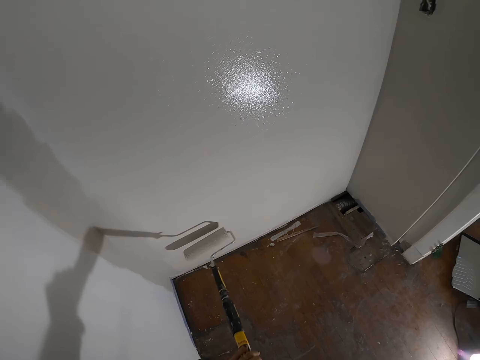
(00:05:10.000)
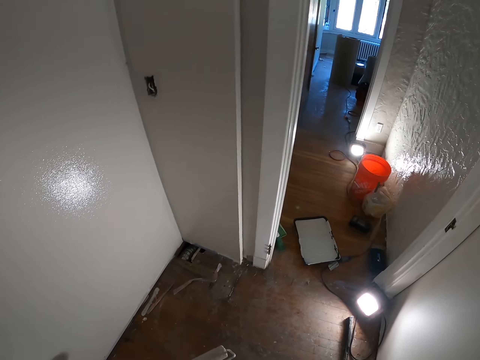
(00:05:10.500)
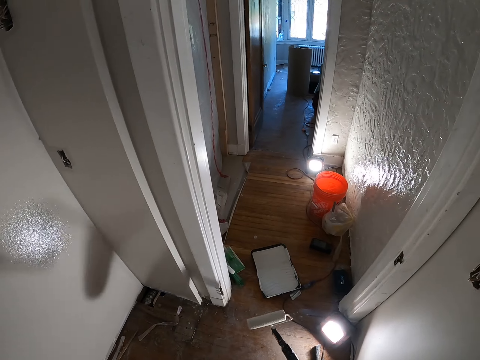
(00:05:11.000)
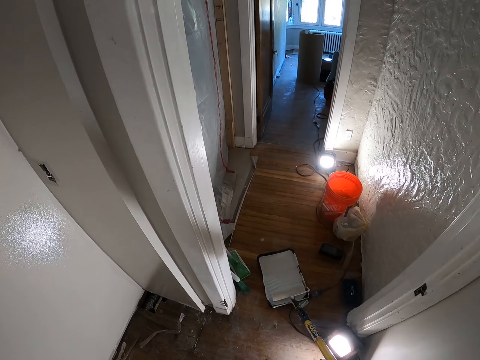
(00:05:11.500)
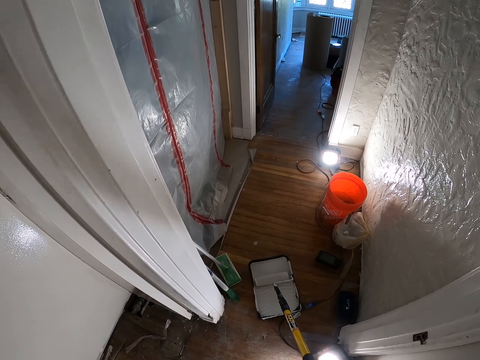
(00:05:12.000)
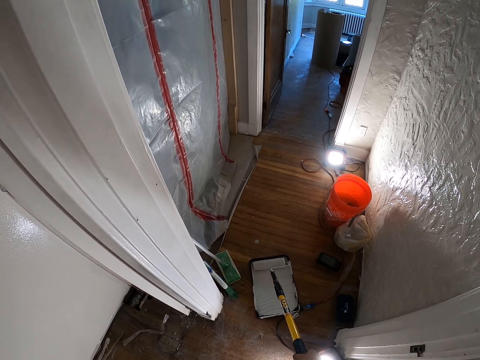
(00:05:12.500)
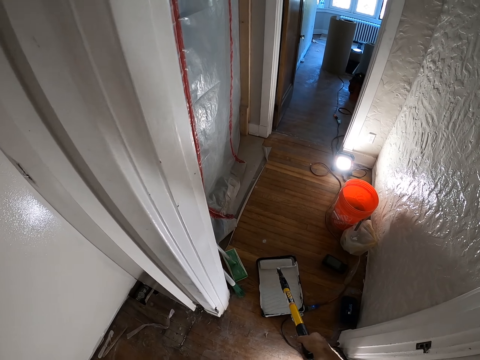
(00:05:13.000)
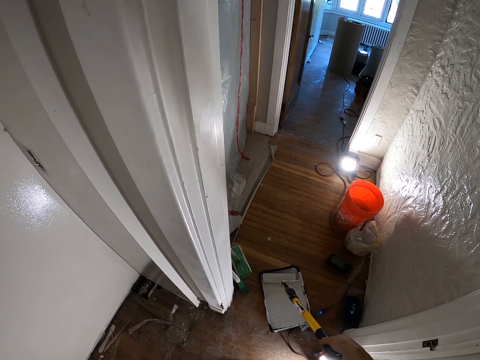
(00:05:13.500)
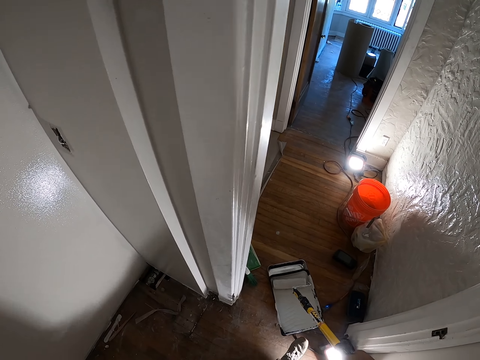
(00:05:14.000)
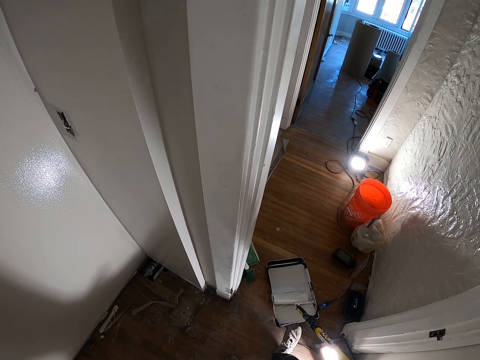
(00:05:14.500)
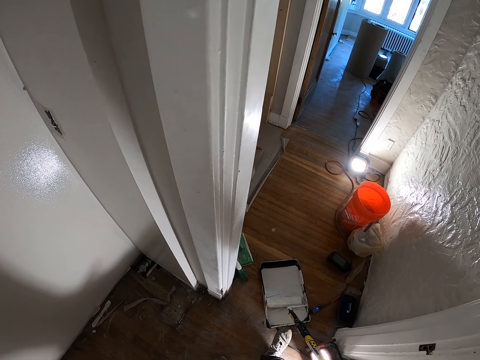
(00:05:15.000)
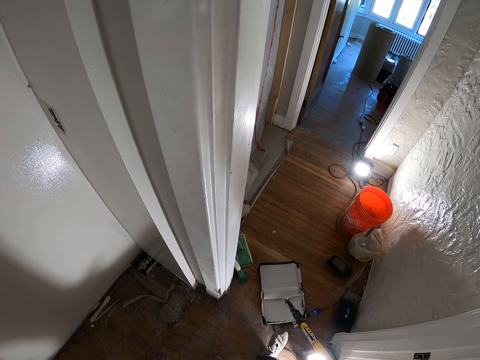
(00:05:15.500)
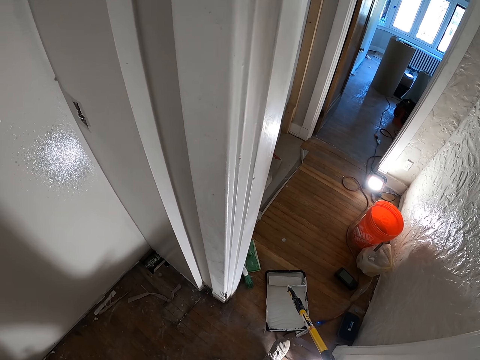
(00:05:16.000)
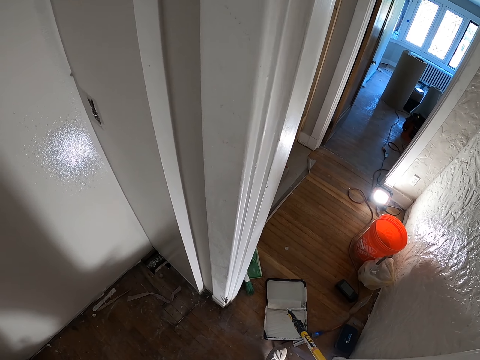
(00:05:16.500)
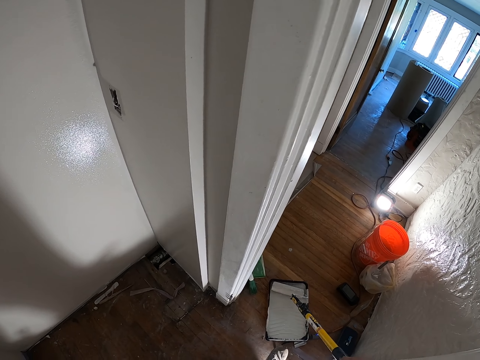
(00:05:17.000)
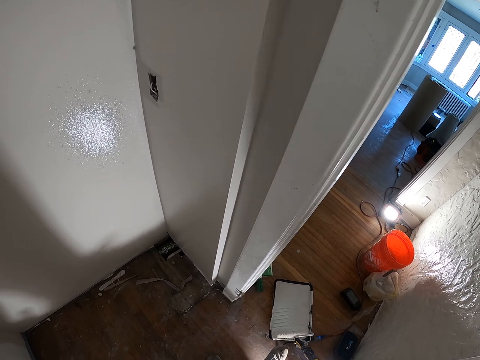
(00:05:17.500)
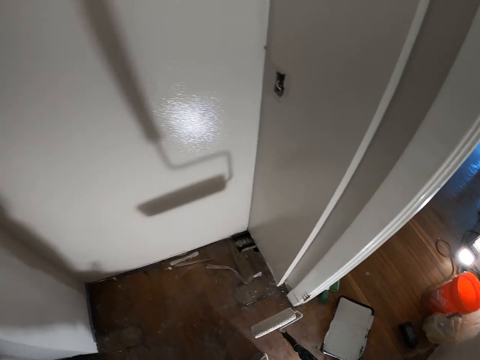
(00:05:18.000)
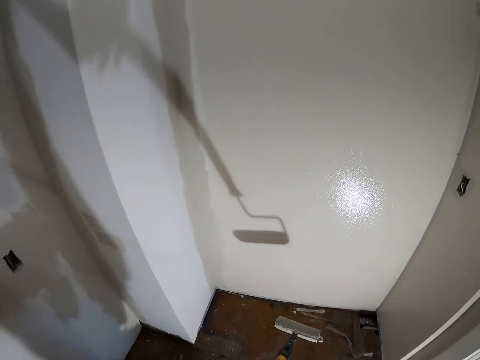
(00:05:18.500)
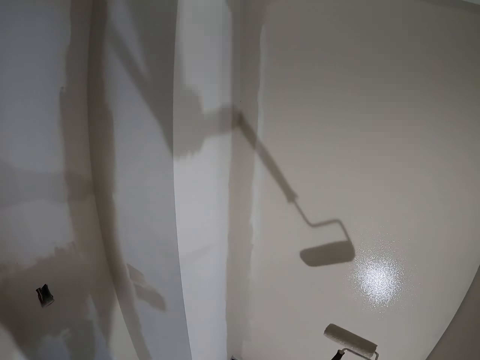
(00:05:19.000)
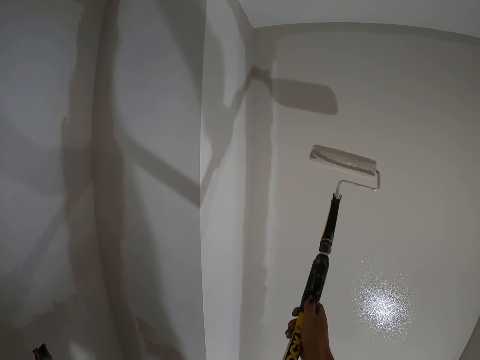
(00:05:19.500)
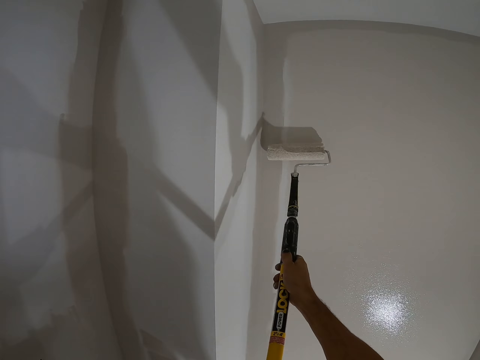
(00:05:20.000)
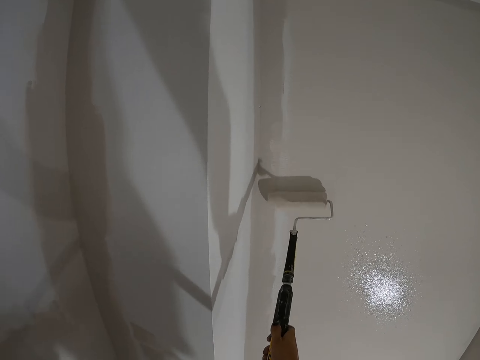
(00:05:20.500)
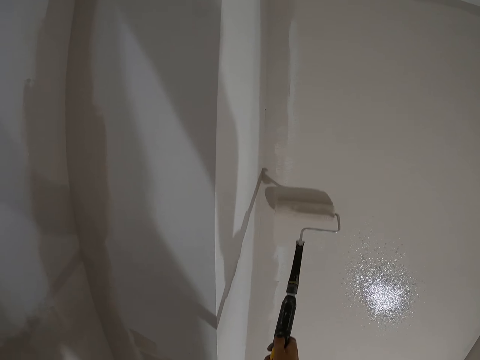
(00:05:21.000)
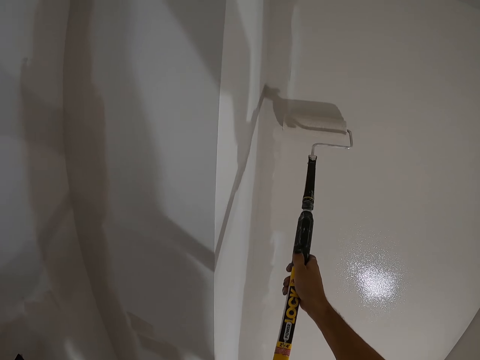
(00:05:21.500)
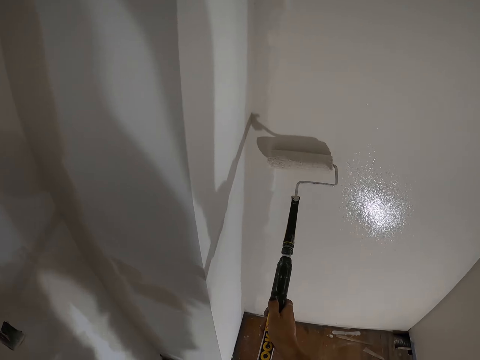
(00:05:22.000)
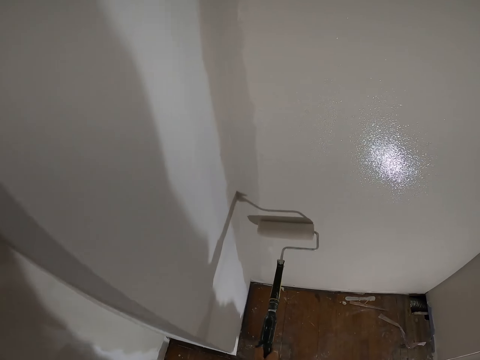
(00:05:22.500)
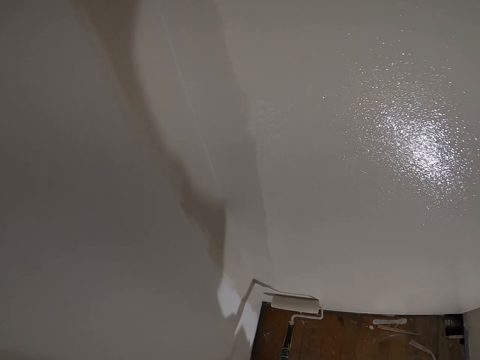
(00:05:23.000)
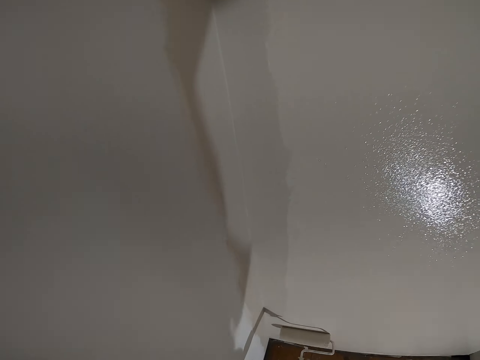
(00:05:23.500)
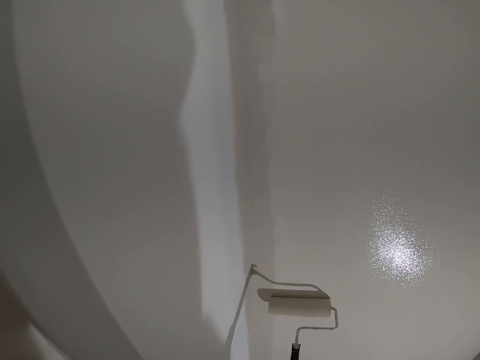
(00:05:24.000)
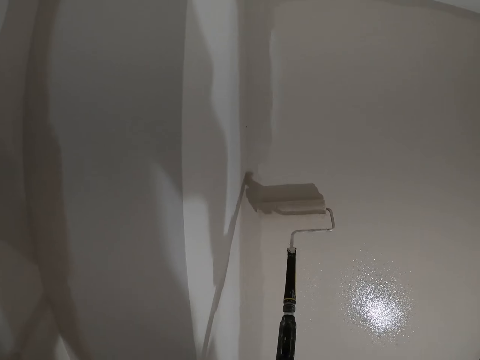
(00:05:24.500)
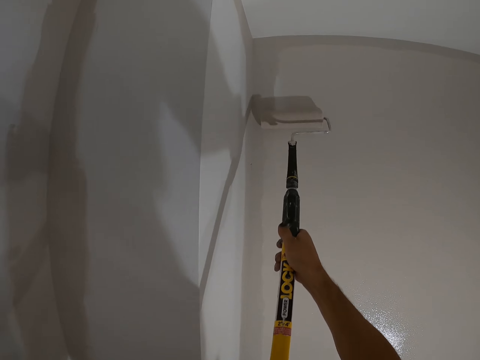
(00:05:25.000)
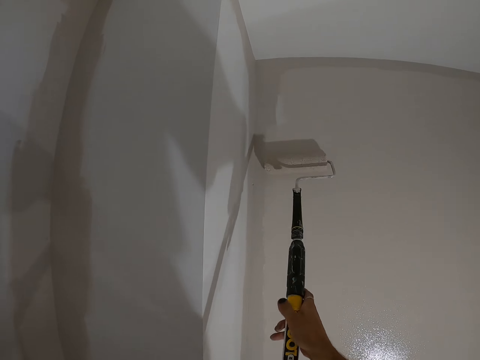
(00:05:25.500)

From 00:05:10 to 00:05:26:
The camera wearer picks paint from the paint container with a paint roller. They paint a wall with the paint roller.

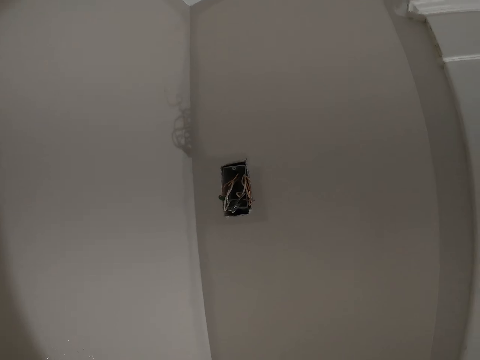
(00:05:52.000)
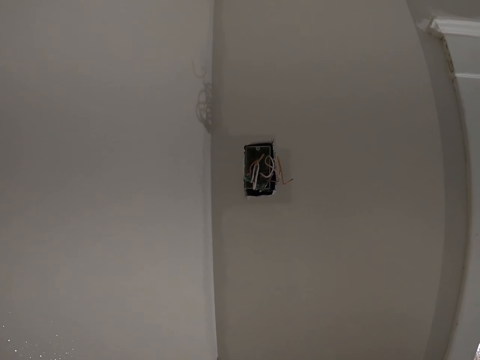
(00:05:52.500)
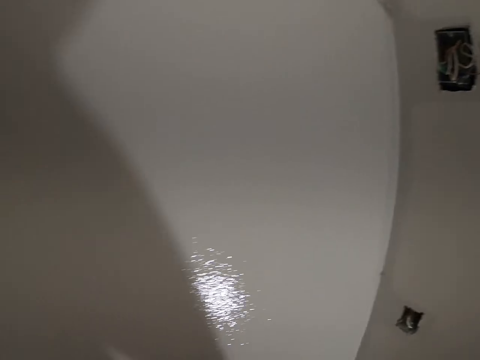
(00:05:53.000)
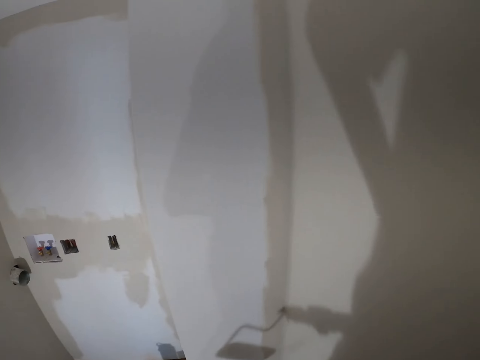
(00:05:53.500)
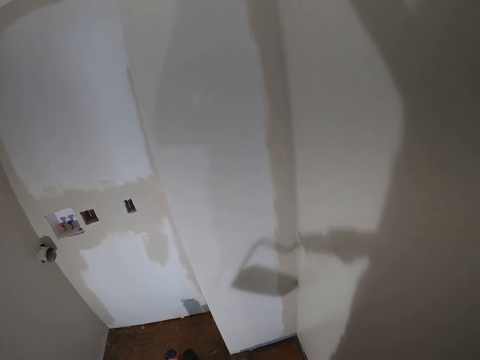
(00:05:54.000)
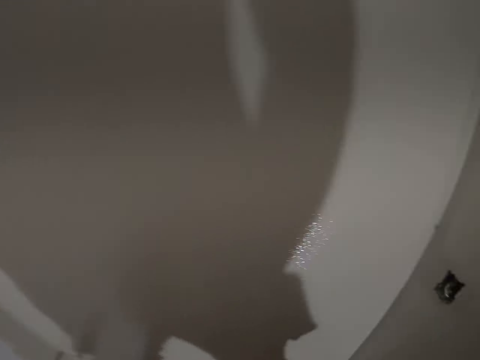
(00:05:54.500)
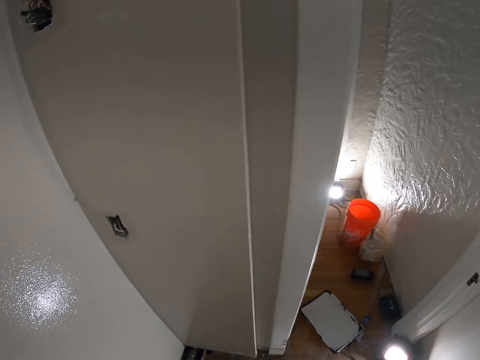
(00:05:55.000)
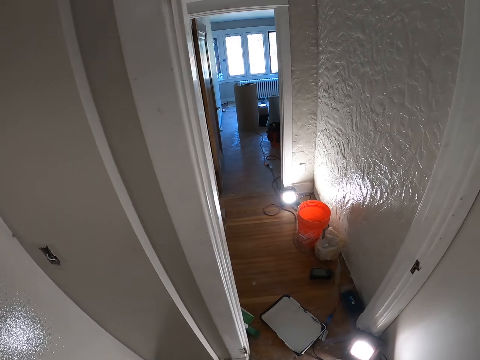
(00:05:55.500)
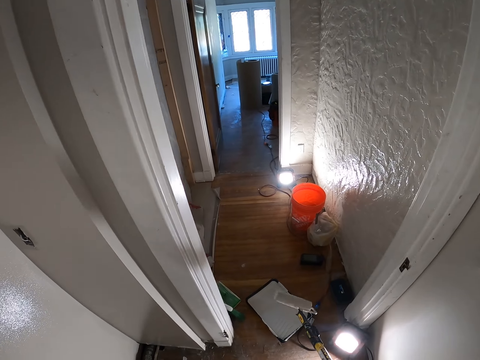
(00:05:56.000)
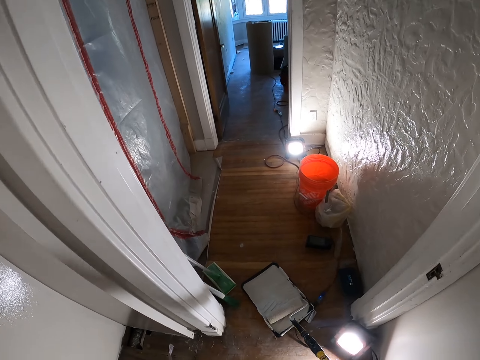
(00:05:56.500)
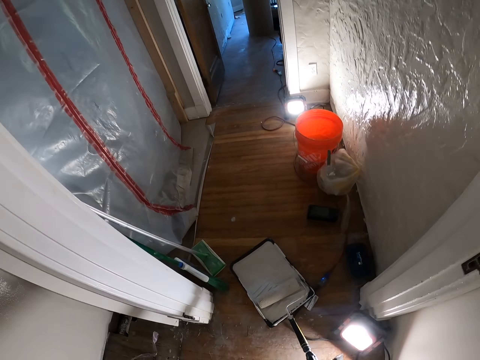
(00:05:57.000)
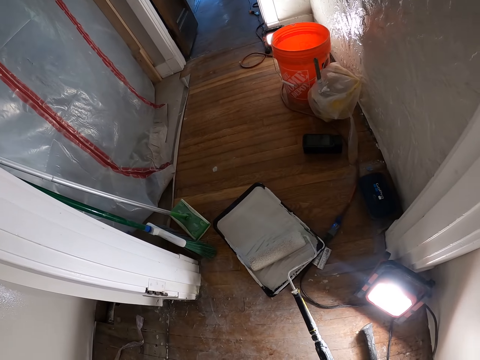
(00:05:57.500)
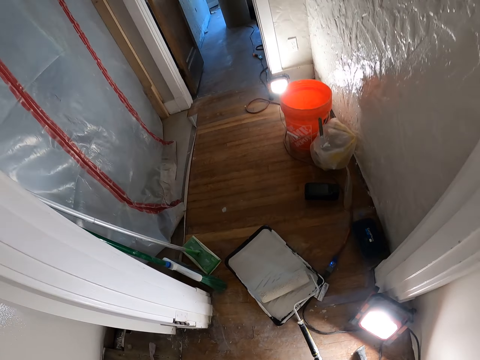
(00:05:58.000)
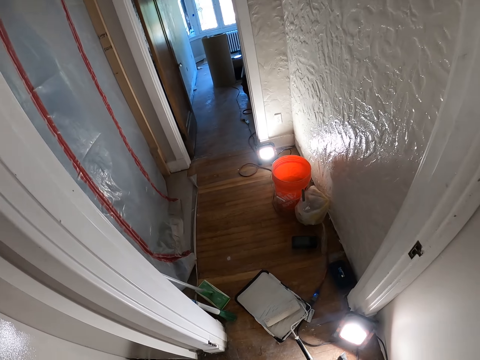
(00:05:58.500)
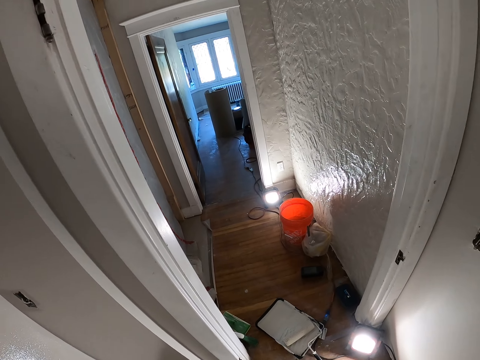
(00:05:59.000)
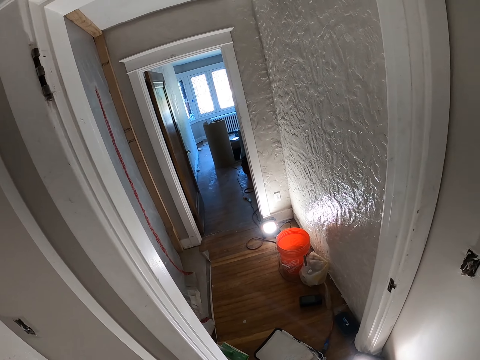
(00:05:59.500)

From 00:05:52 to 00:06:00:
The camera wearer stares at the wall. They dip the paint roller in a paint well. They raise a hand.
